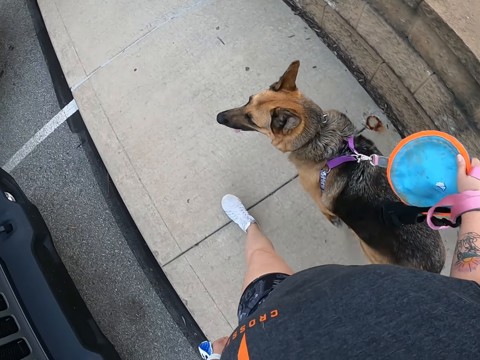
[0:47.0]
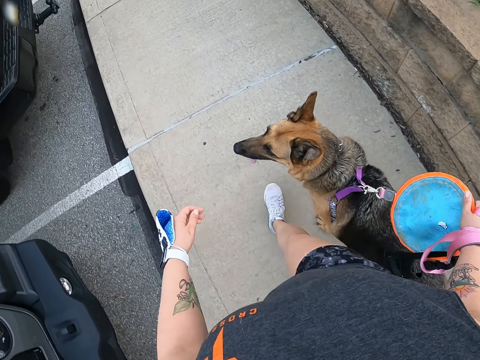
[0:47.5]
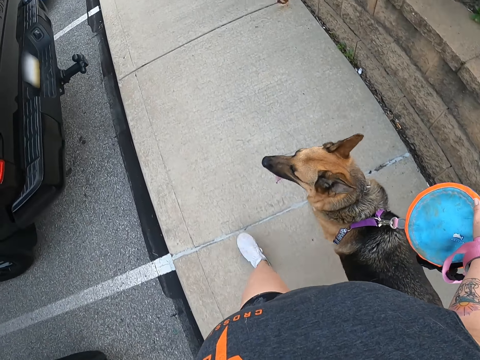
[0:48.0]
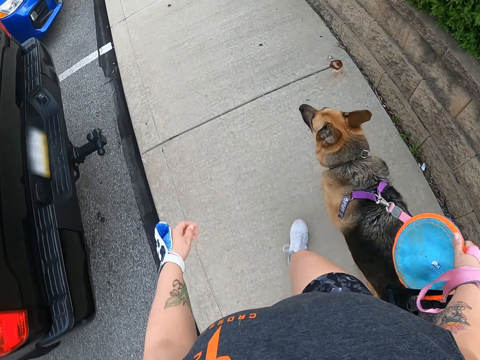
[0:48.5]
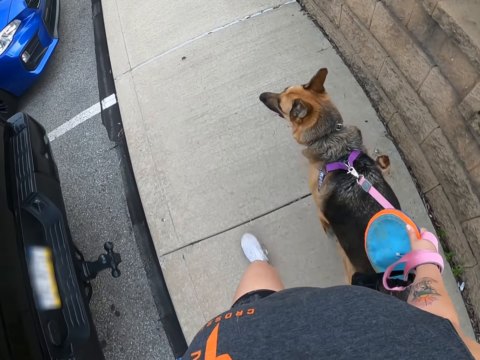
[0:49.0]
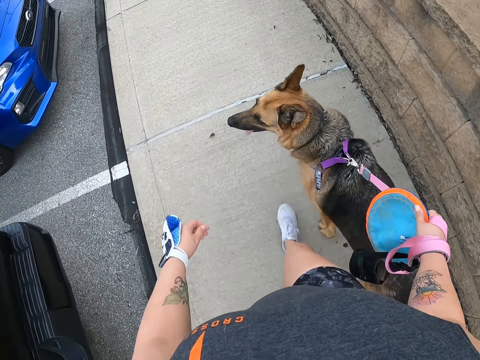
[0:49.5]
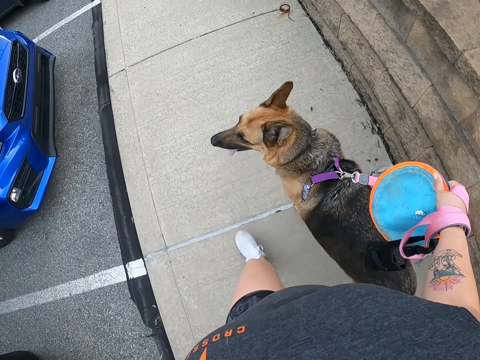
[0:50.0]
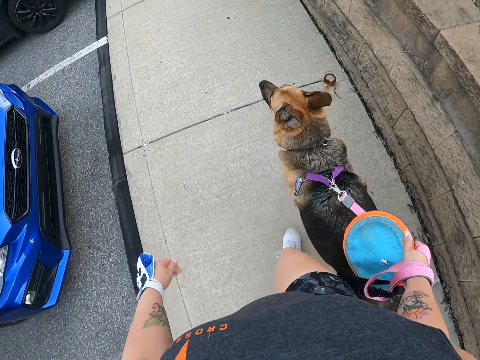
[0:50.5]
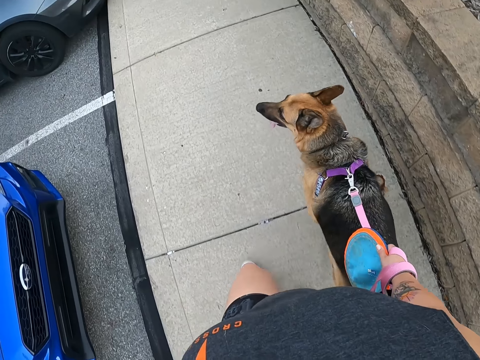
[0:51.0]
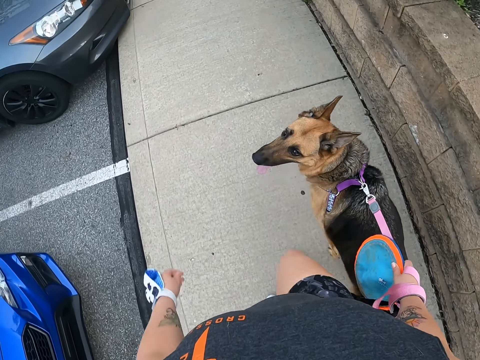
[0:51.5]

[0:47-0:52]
The camera wearer walks on the sidewalk.

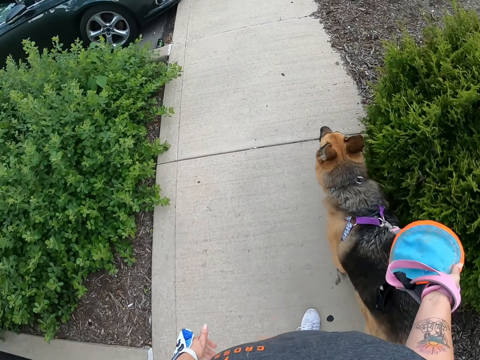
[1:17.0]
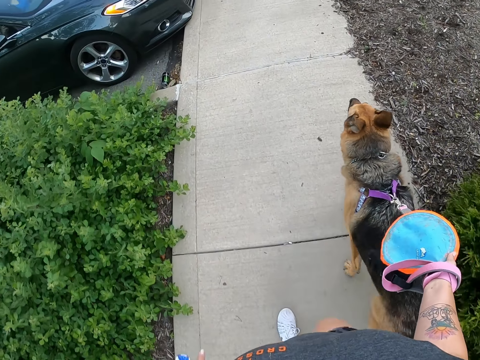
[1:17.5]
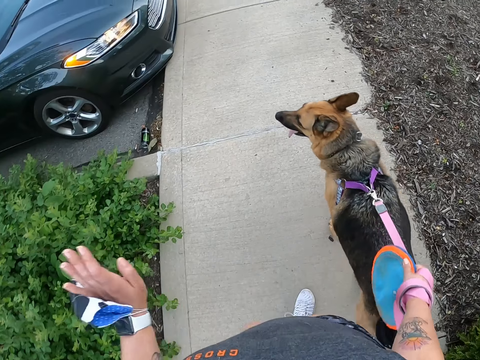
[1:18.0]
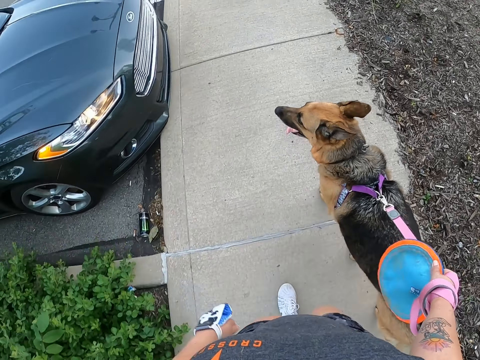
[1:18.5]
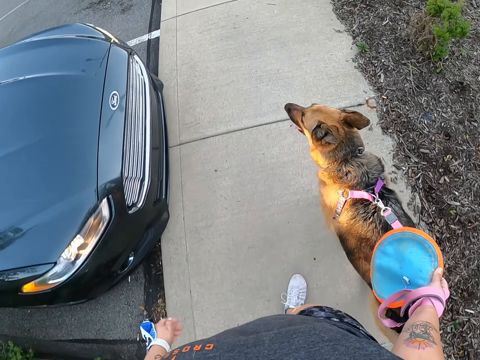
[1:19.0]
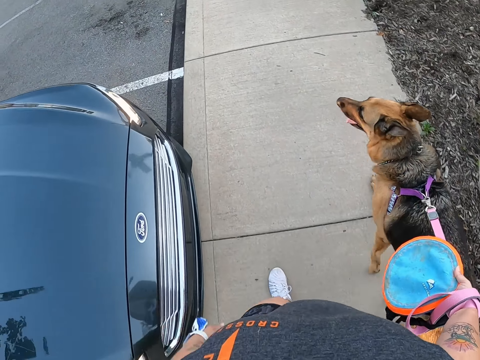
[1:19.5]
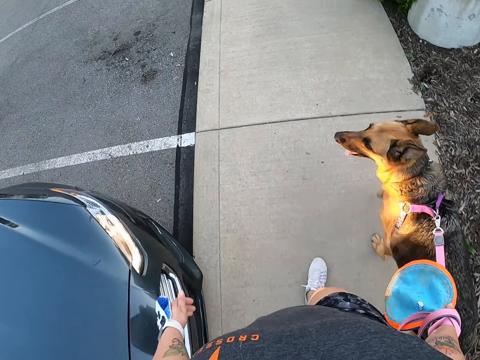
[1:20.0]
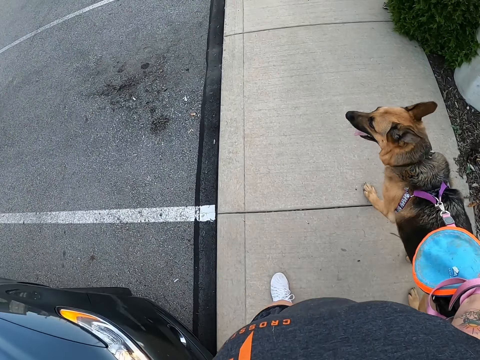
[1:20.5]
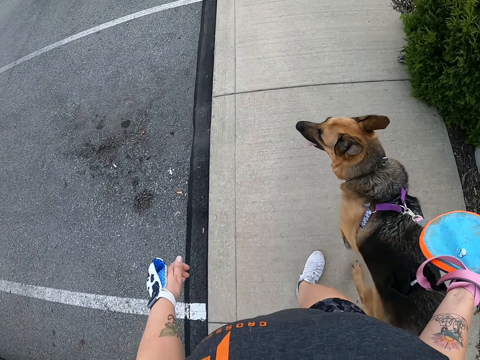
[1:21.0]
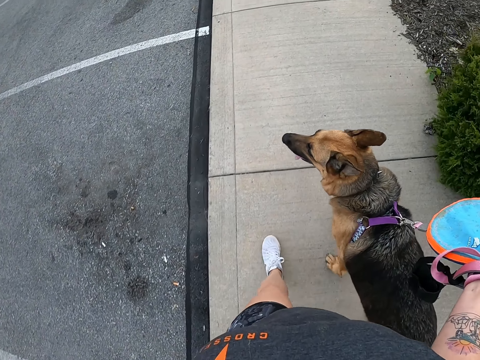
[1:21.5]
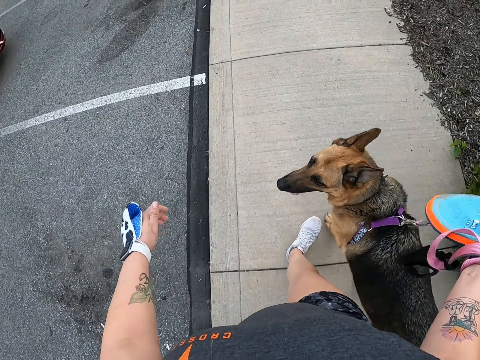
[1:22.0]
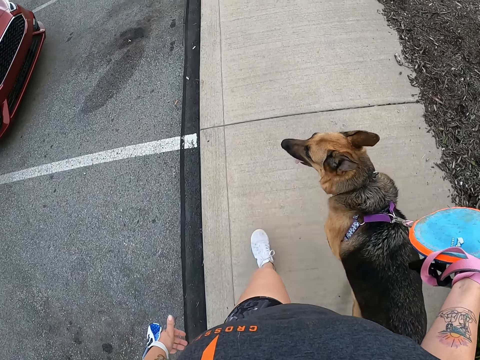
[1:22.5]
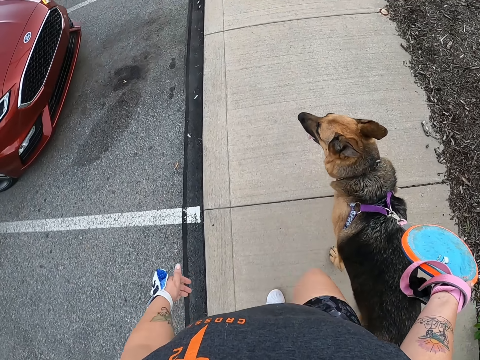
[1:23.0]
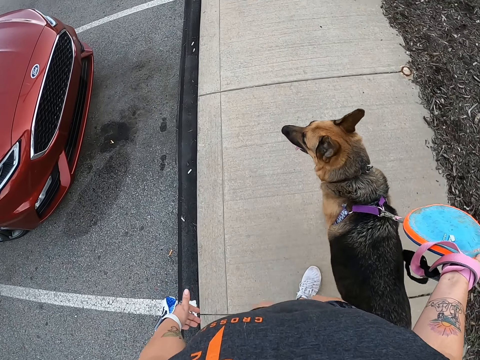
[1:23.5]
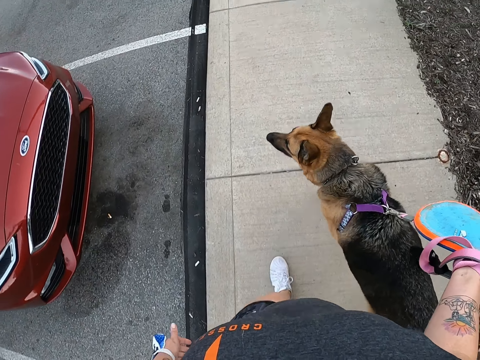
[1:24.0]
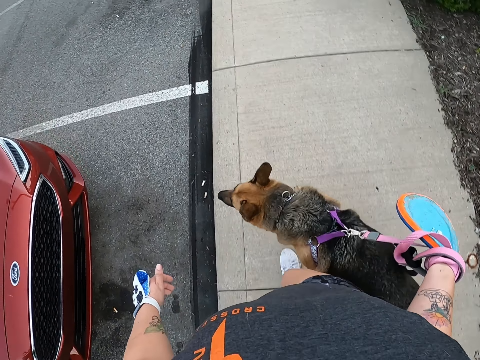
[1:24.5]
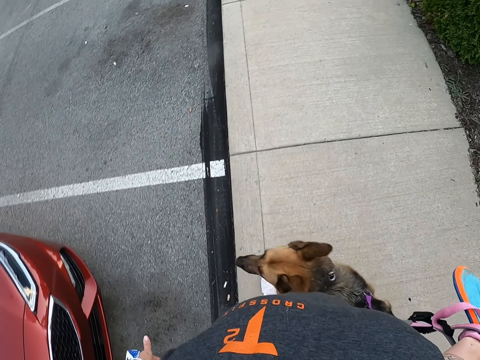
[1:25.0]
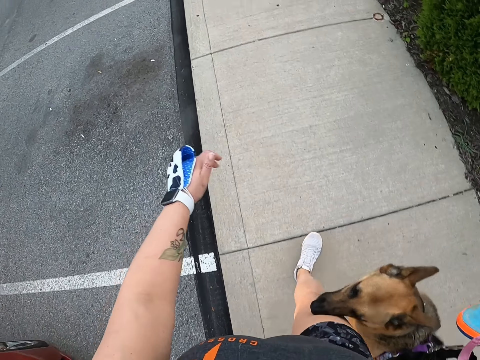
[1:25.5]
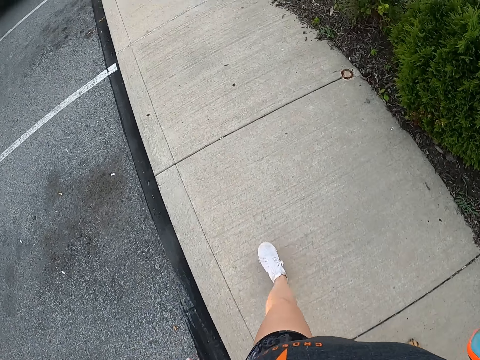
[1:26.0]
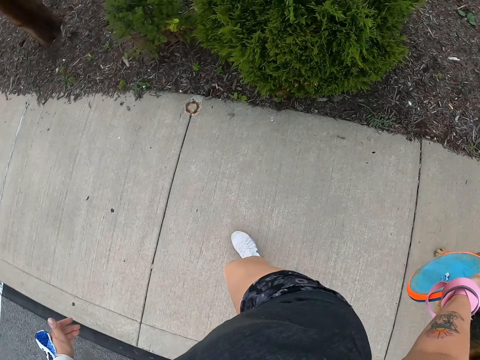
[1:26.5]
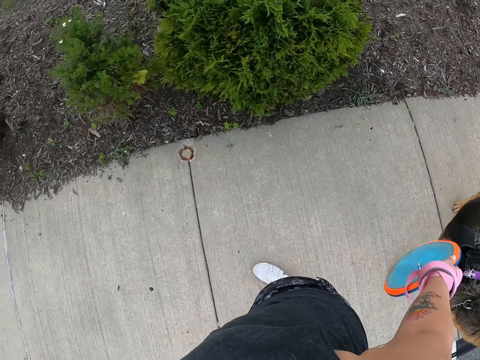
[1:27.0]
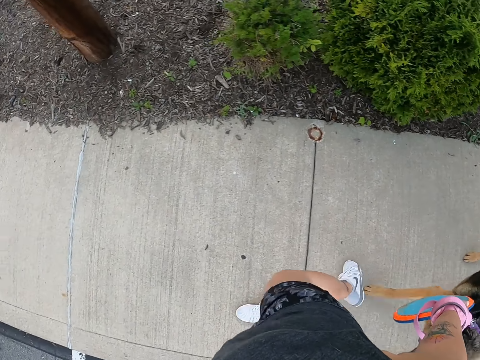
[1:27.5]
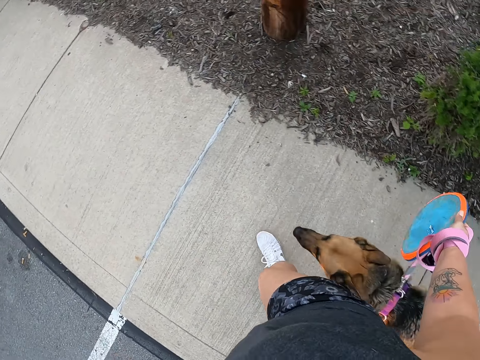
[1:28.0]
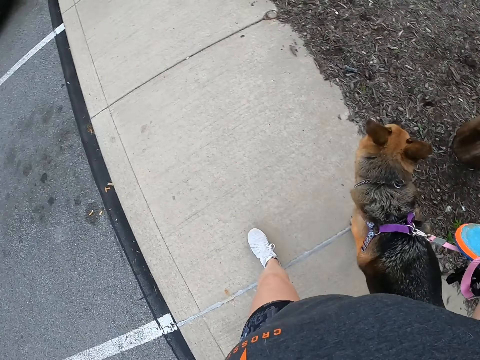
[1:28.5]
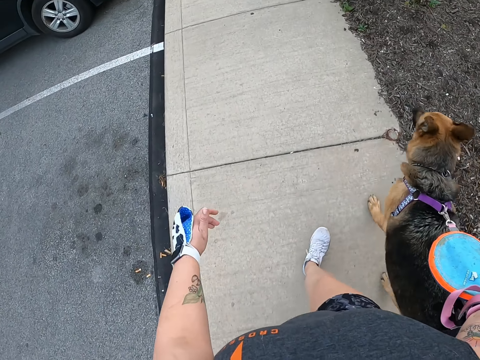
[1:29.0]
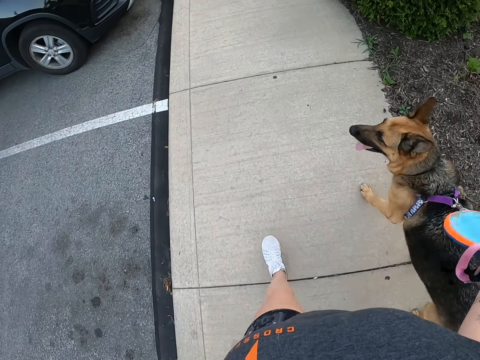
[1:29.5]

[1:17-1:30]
The camera wearer waves her hand. She walks.

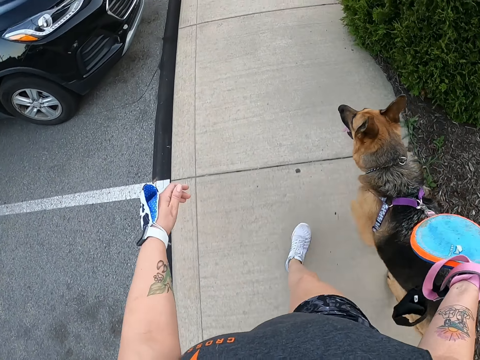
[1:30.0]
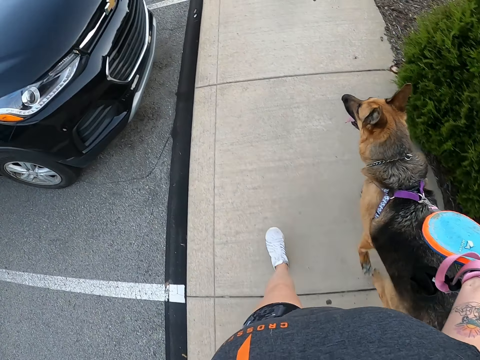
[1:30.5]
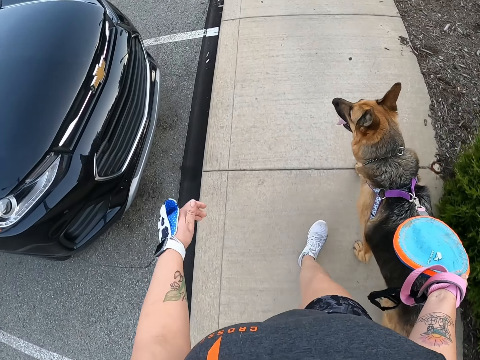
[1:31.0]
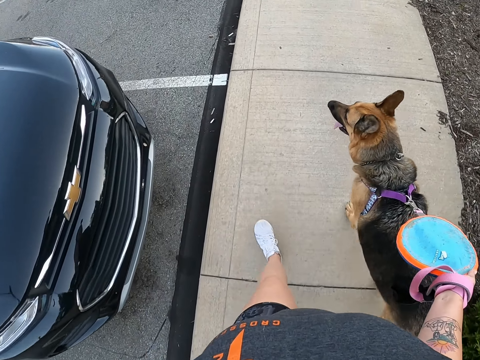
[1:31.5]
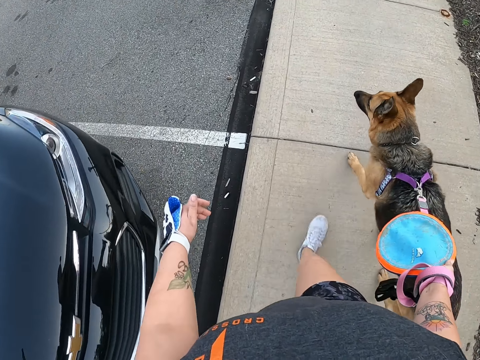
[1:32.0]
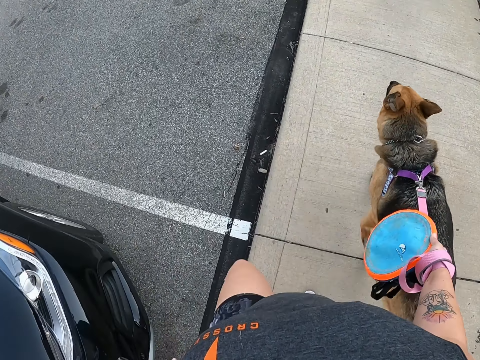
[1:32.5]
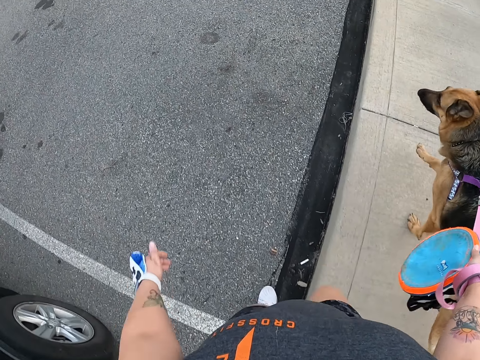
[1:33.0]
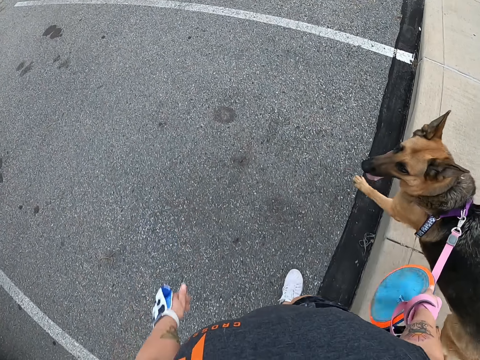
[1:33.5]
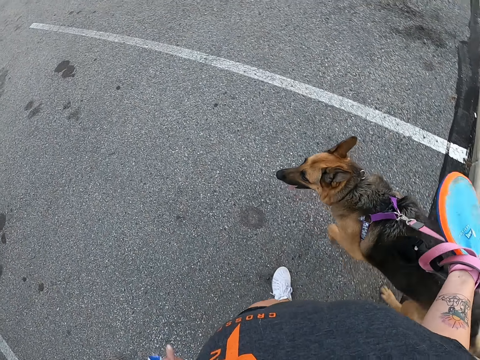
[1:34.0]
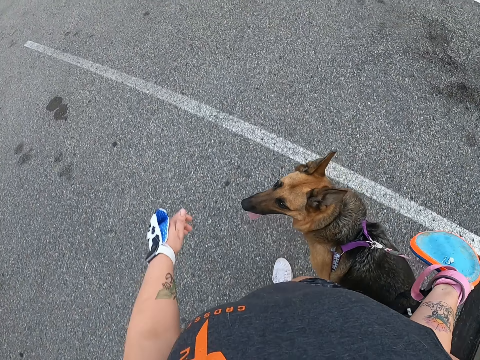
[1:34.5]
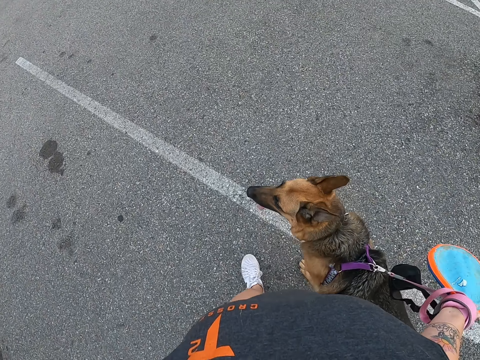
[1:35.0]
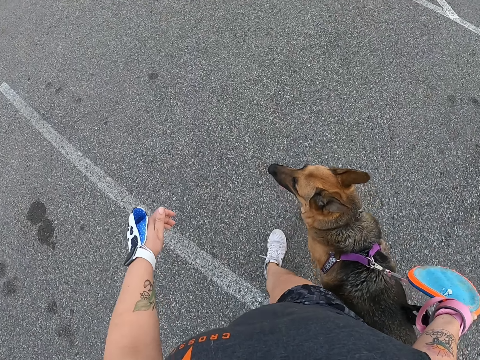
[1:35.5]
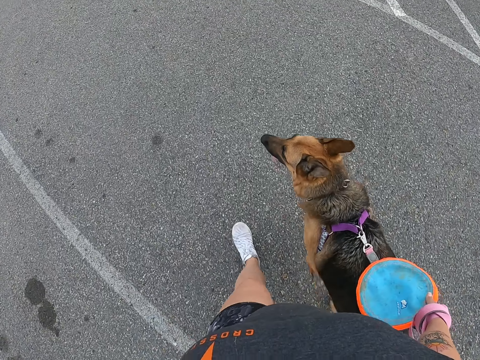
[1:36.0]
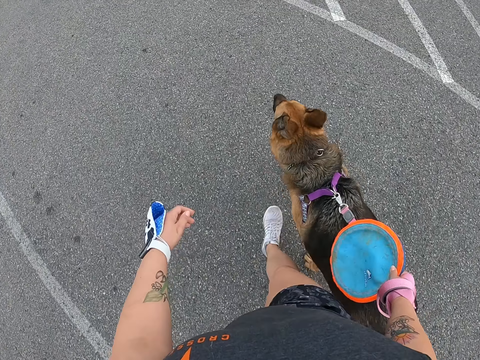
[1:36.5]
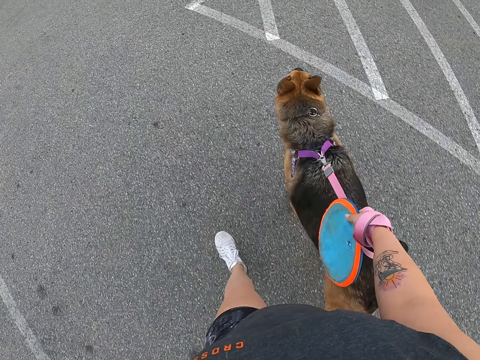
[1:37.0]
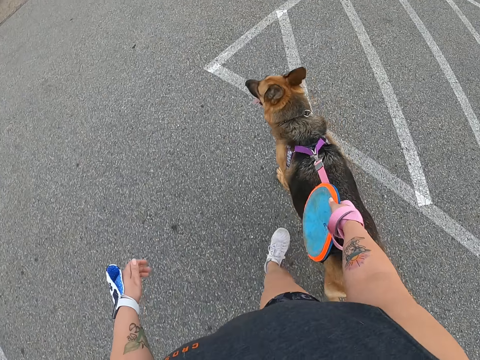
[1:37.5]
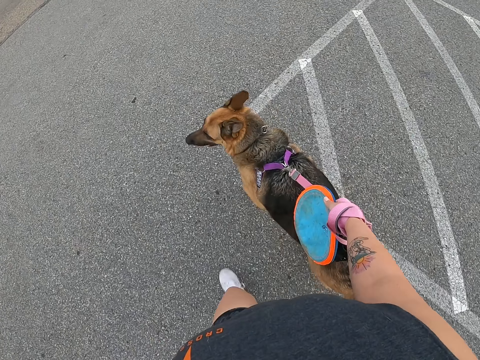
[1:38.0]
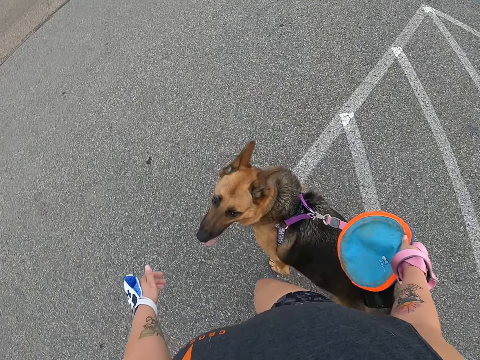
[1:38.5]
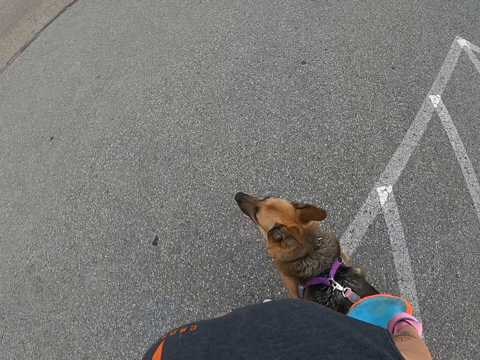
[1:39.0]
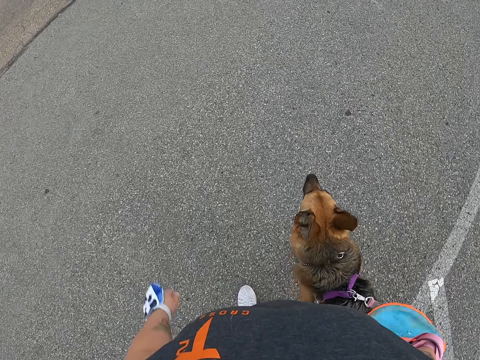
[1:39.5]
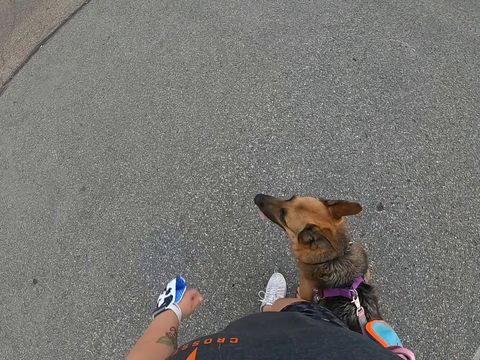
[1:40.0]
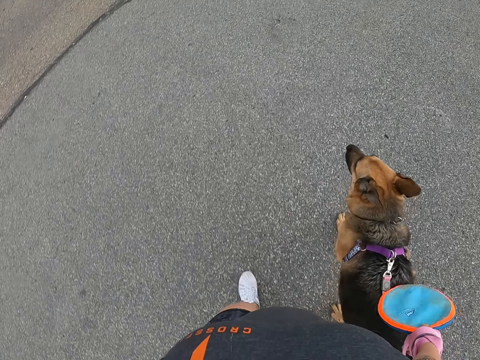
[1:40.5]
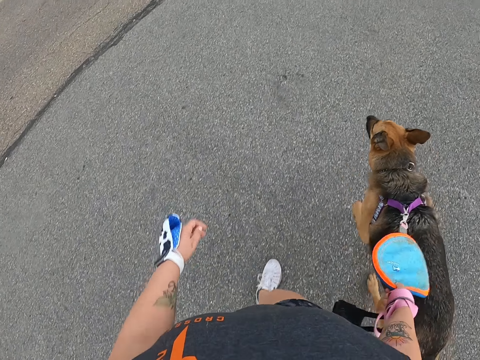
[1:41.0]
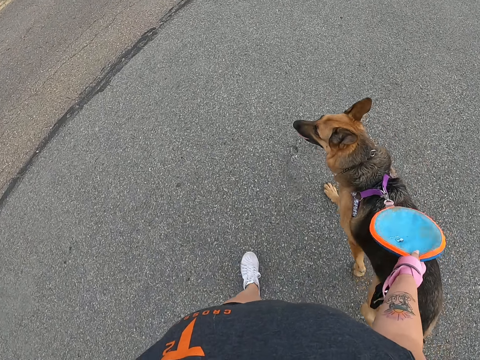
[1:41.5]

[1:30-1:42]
The camera wearer walks on the parking lot.
